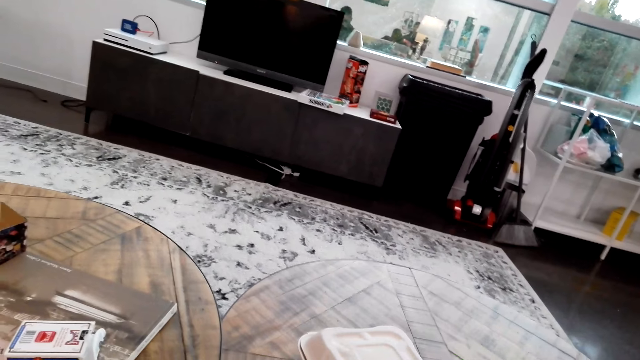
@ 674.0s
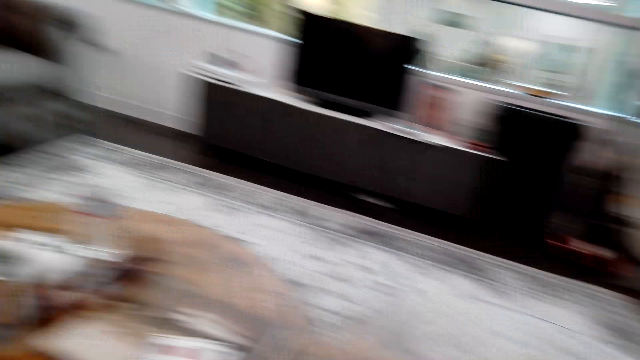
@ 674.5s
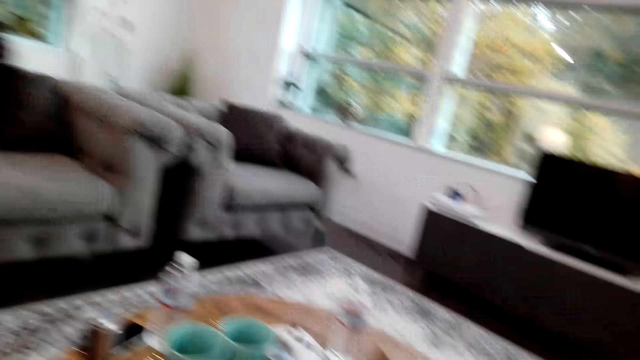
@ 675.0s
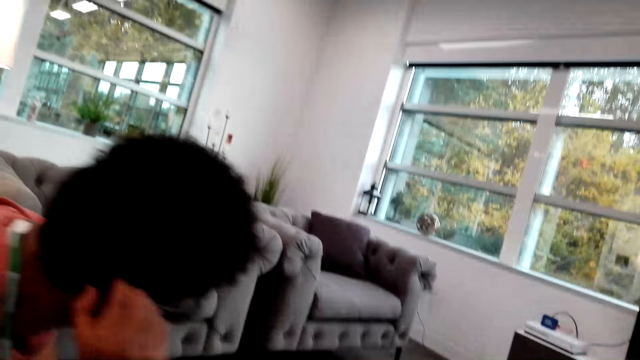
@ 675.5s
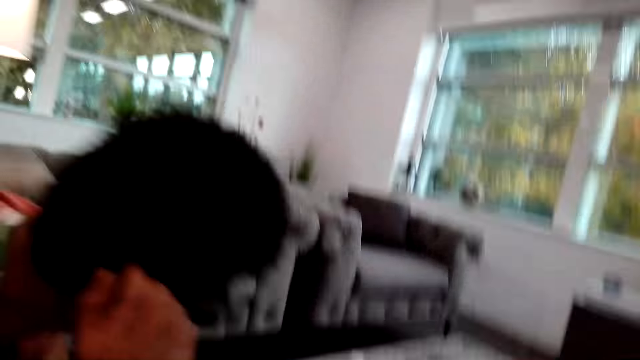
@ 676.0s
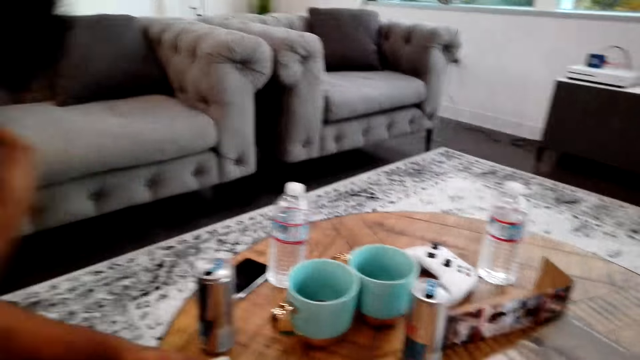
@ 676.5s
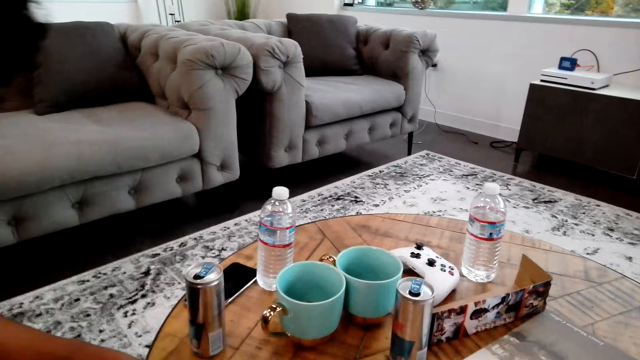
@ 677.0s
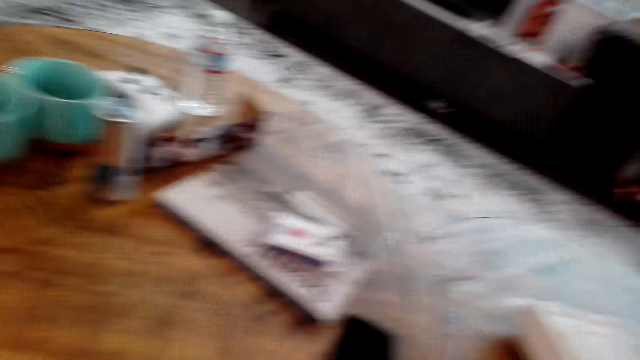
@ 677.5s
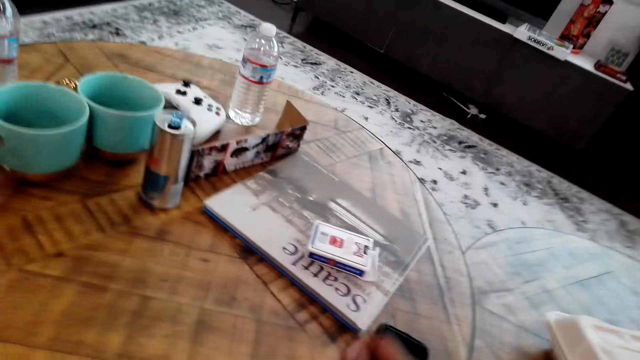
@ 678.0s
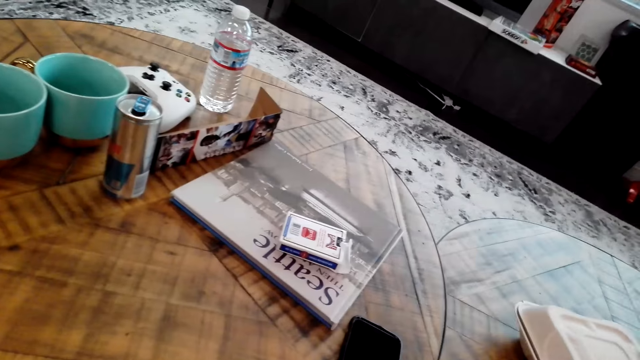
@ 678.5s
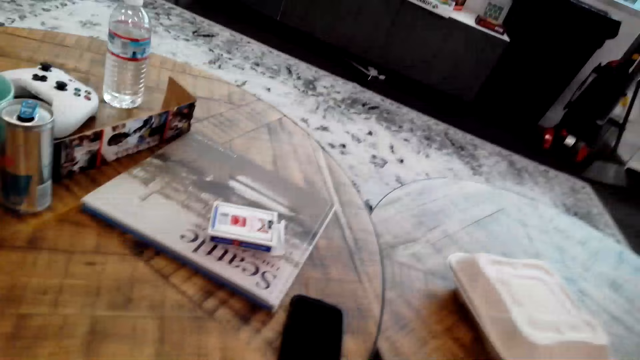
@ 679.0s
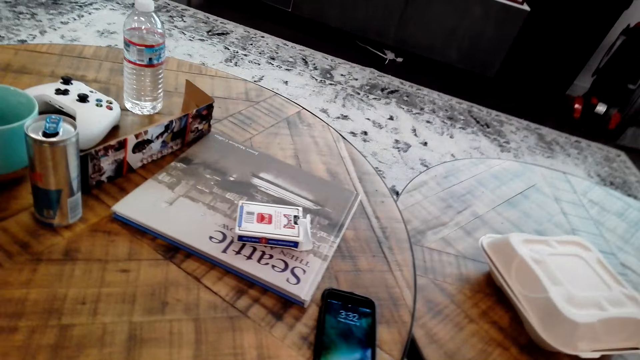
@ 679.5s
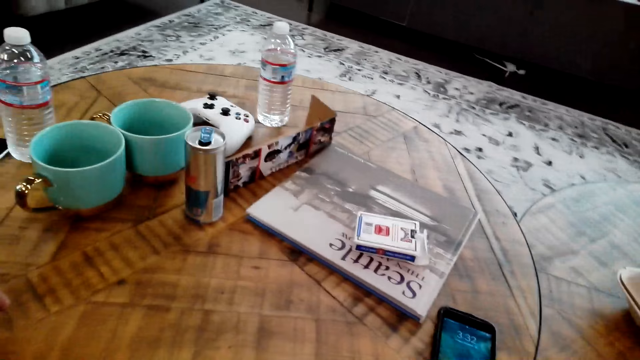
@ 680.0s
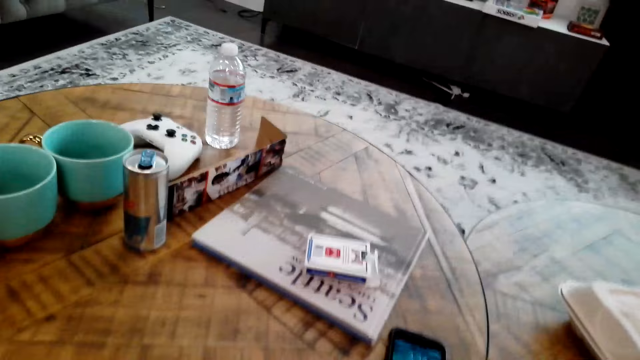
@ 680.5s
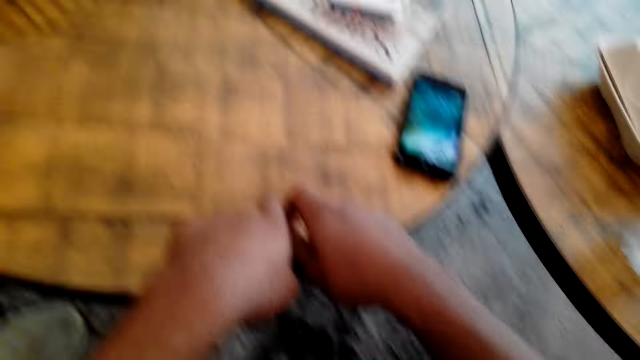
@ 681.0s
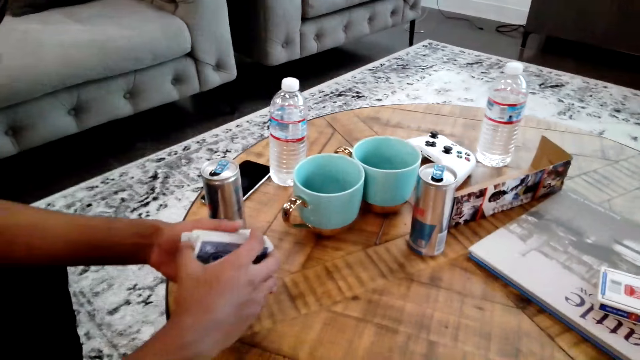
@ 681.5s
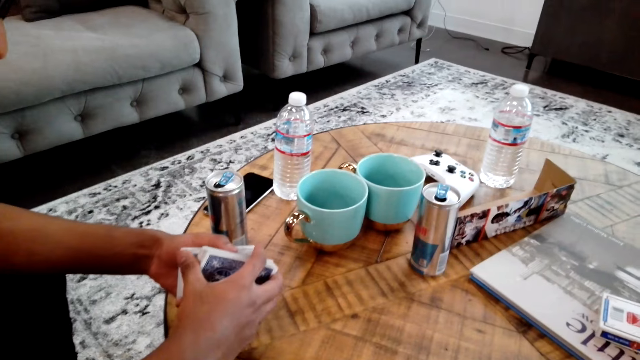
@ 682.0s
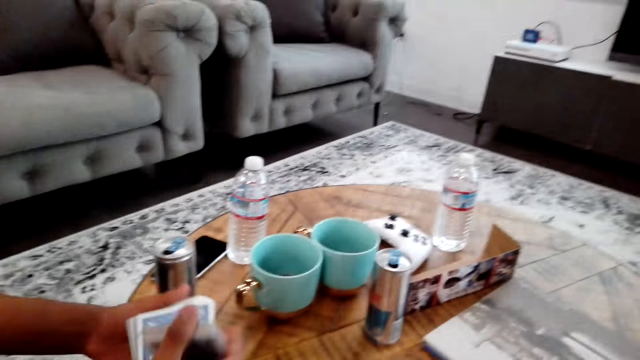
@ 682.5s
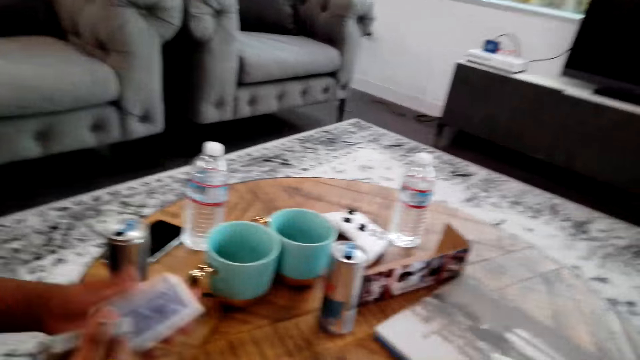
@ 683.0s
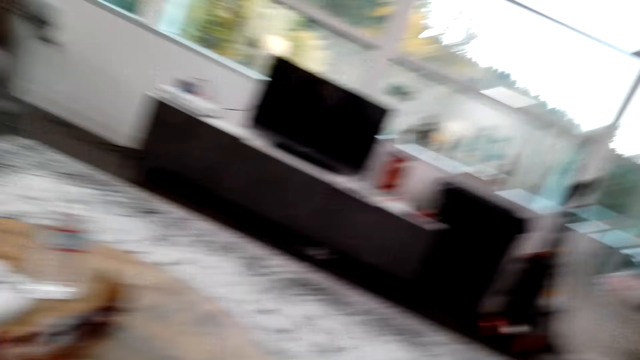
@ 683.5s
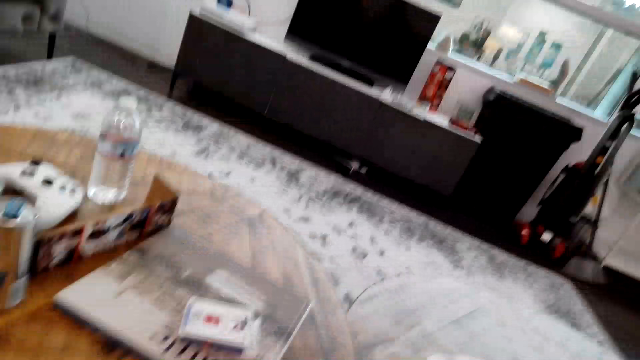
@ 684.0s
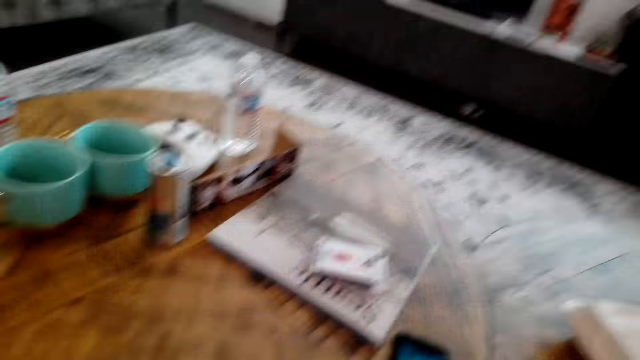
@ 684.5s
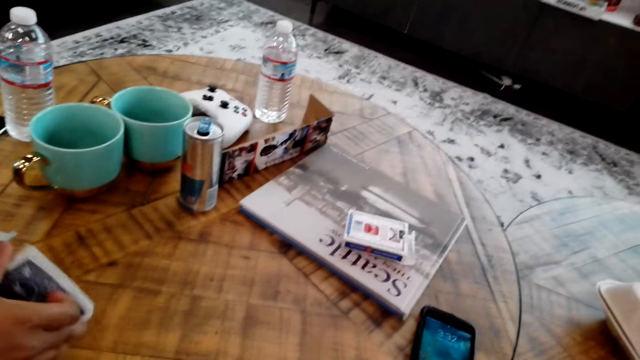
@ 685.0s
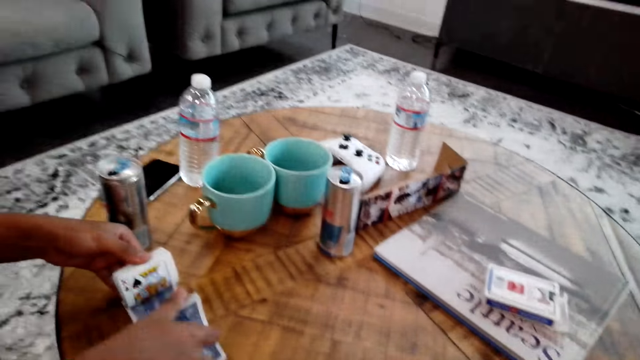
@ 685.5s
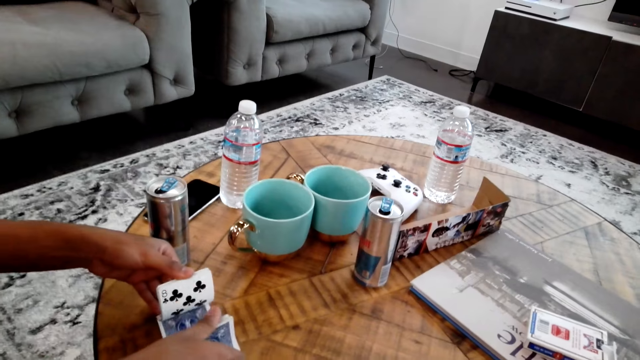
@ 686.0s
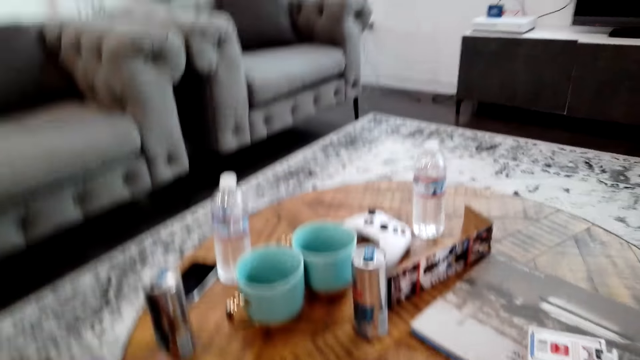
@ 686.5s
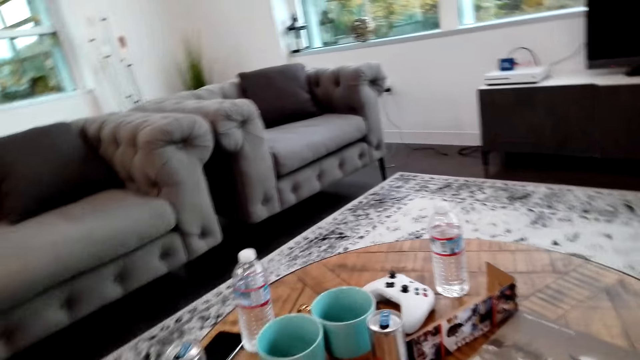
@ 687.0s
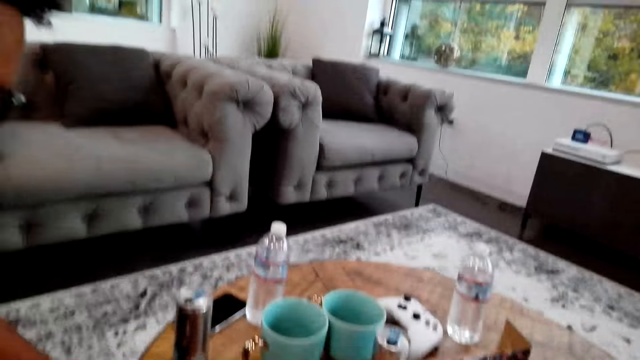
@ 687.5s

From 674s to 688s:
The camera wearer looks around the house. A man moves the hands. The camera wearer moves the head. The man moves the cards in his hands. The camera wearer moves the head. A lady moves the cards on the table.

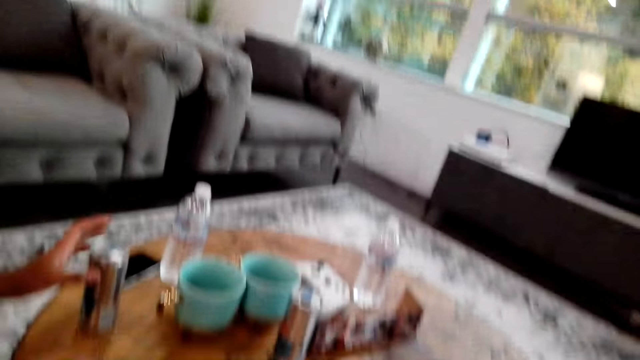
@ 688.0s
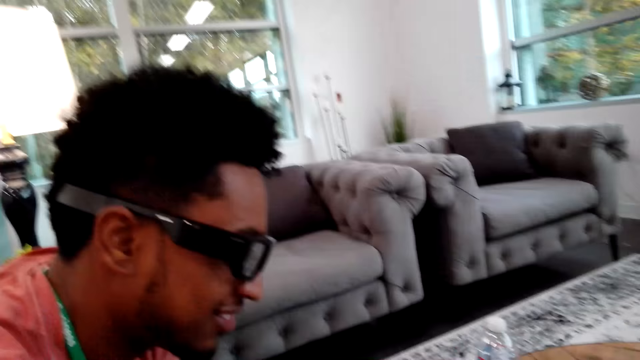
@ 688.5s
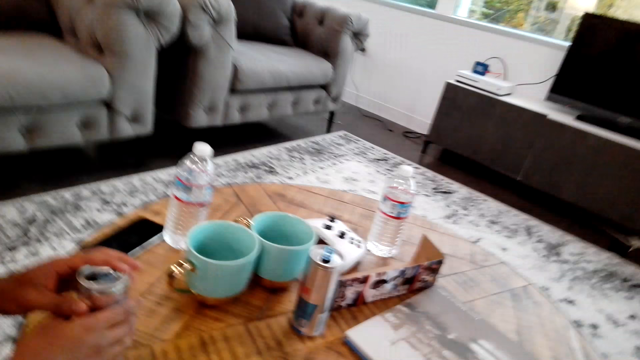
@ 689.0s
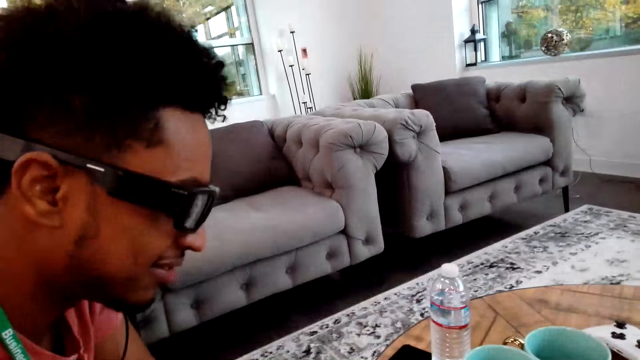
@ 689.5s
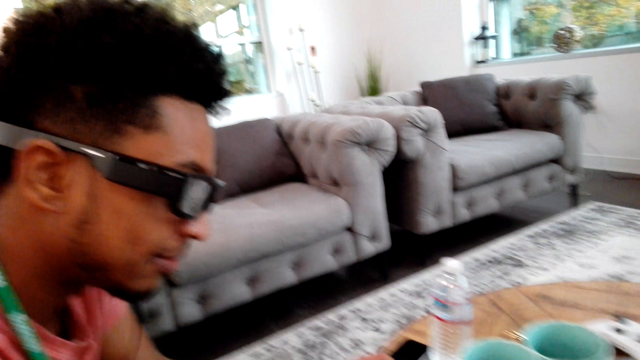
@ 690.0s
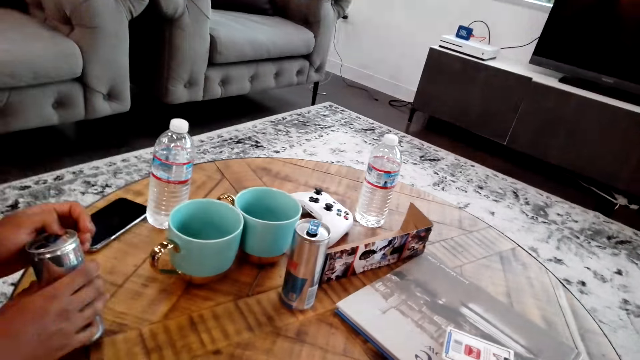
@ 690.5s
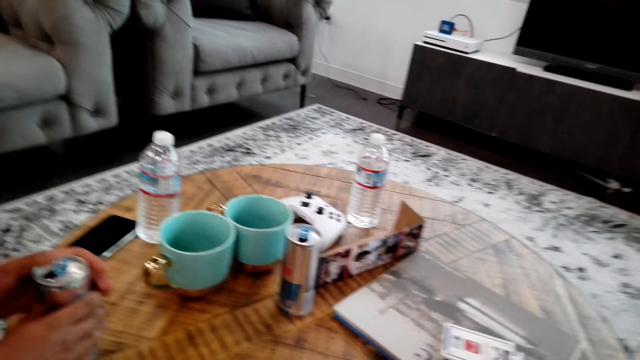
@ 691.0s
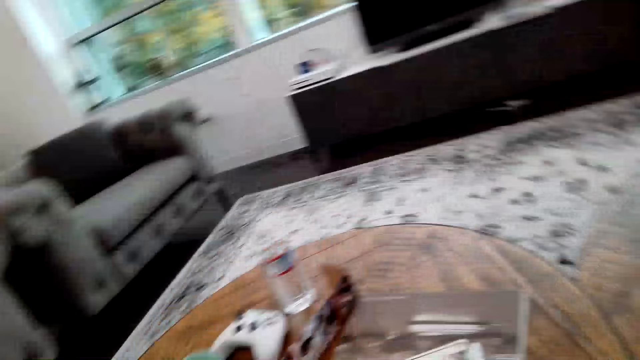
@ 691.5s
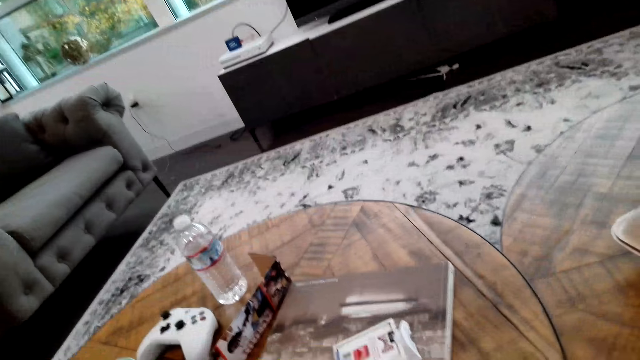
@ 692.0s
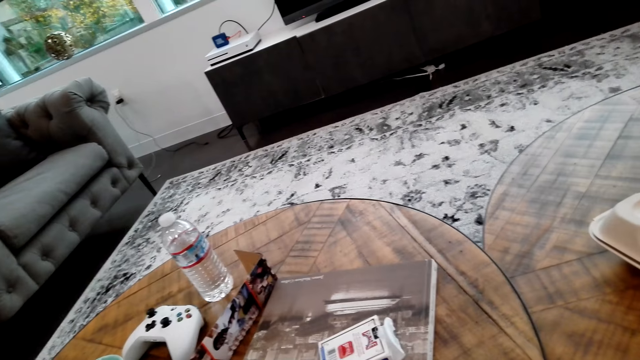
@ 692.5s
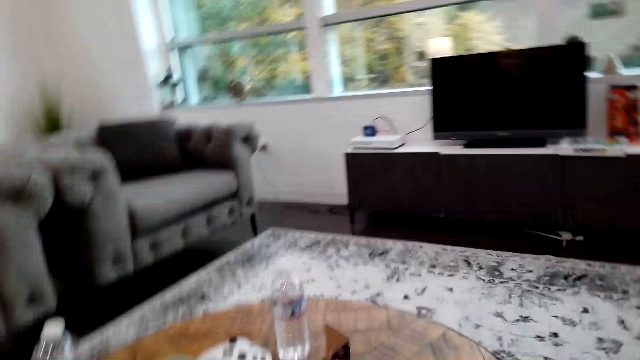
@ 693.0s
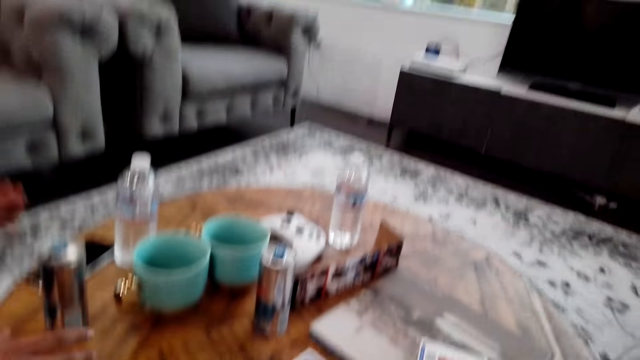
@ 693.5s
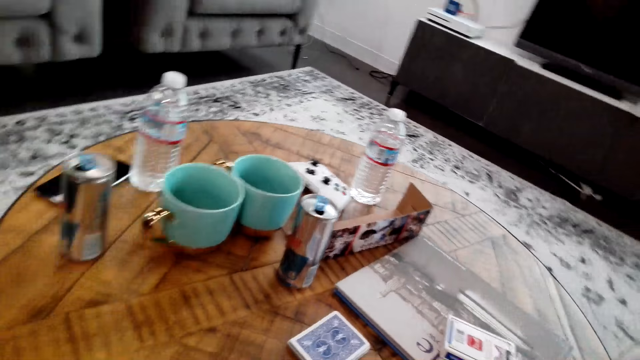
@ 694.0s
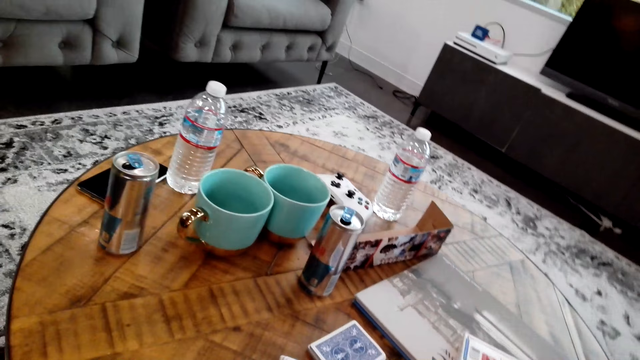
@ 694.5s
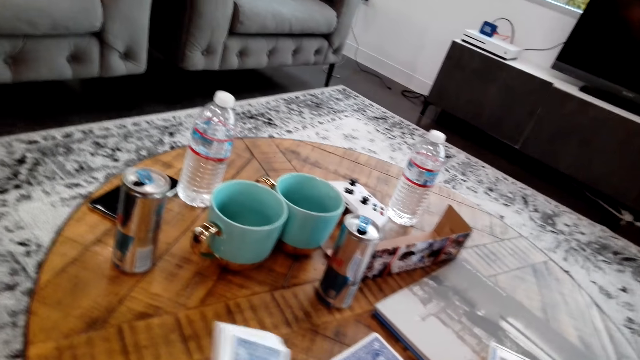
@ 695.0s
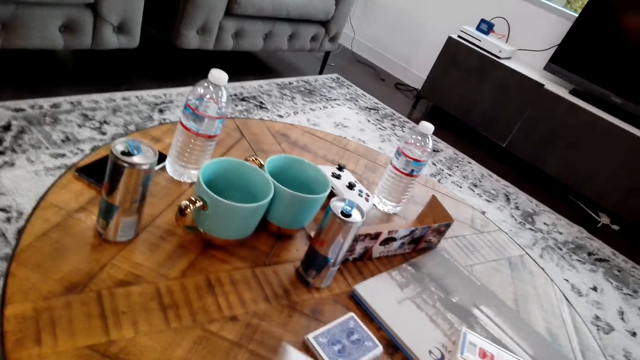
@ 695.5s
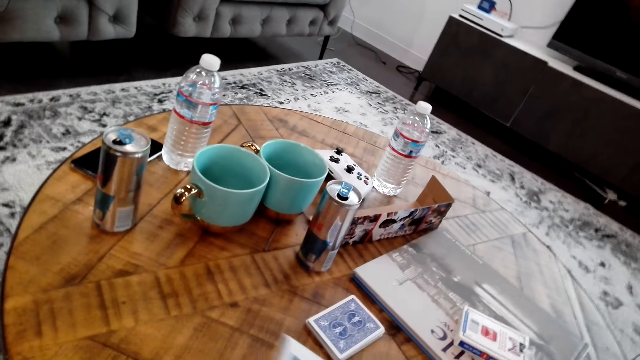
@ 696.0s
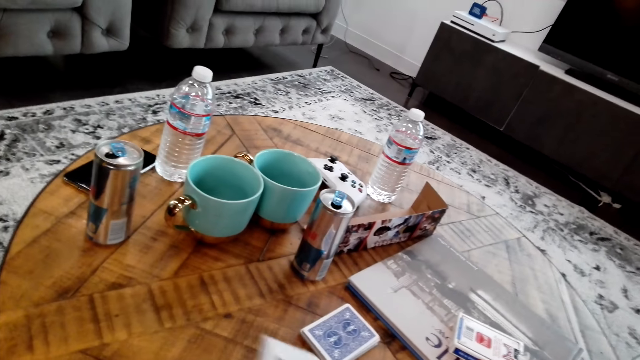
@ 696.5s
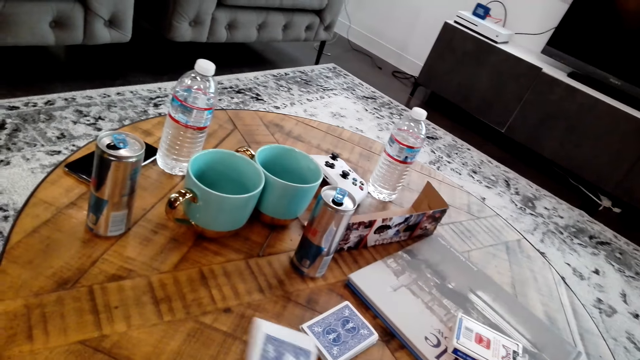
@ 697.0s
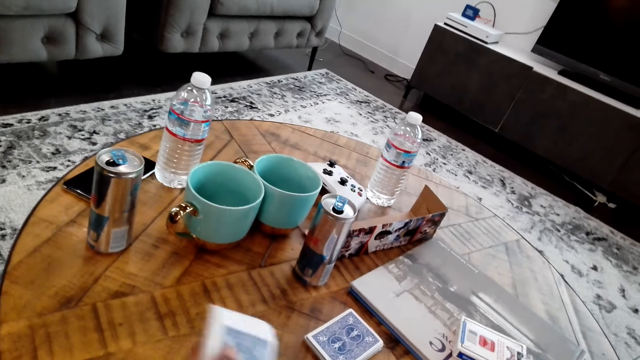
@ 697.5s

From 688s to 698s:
A man moves a can. The camera wearer moves the head. They move the cards.
